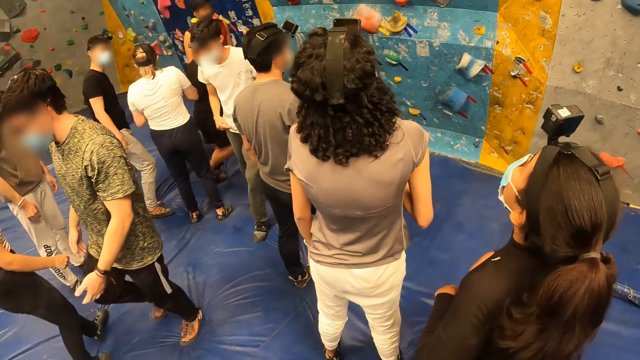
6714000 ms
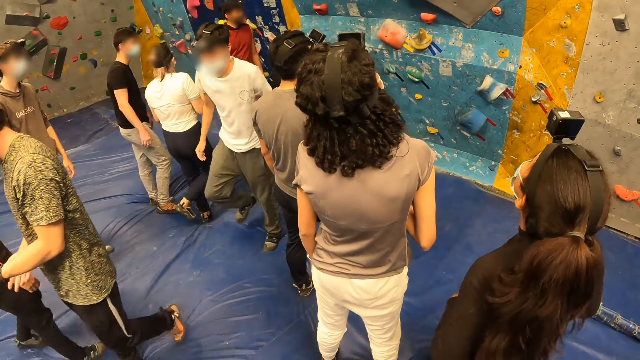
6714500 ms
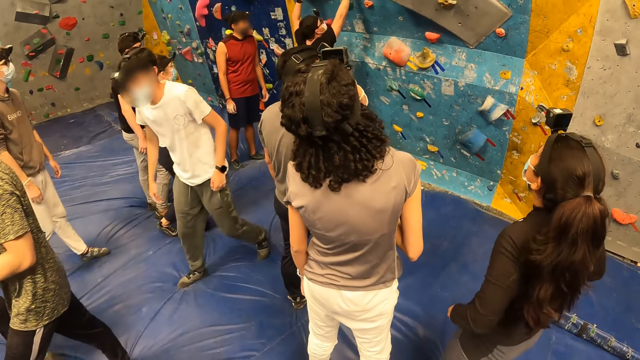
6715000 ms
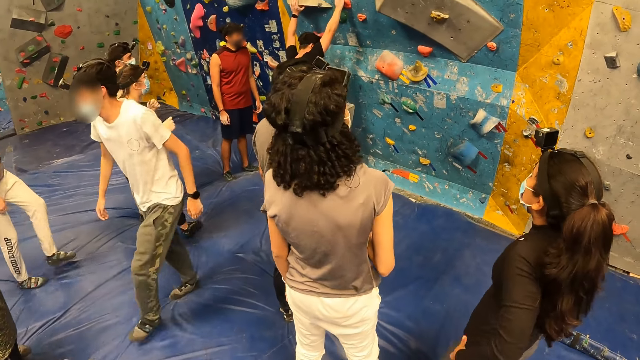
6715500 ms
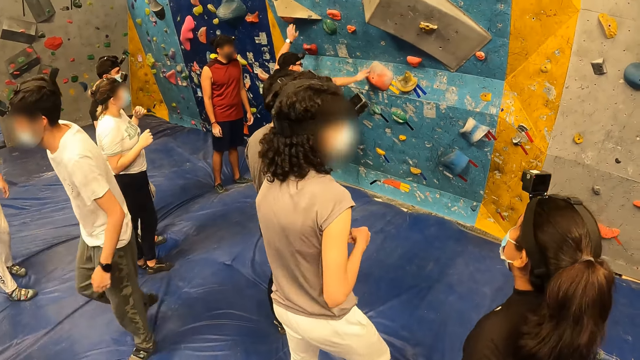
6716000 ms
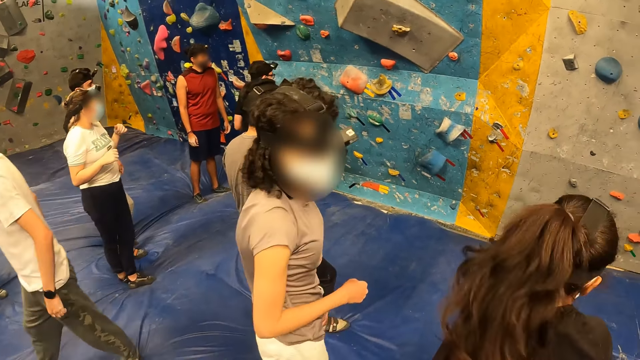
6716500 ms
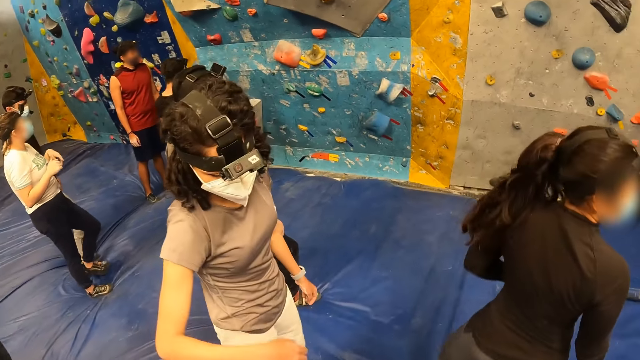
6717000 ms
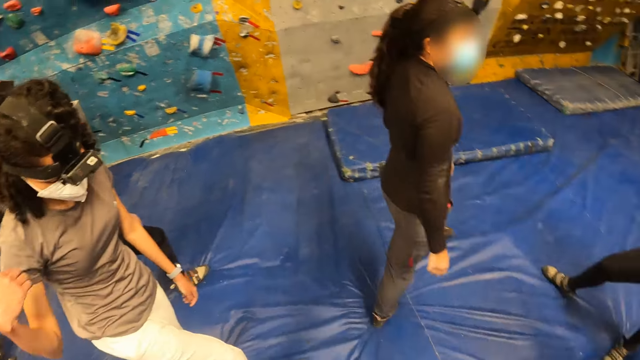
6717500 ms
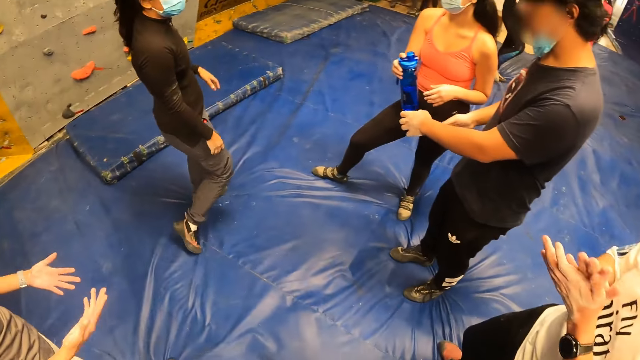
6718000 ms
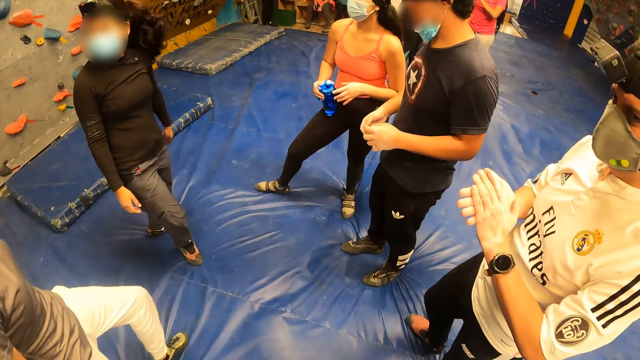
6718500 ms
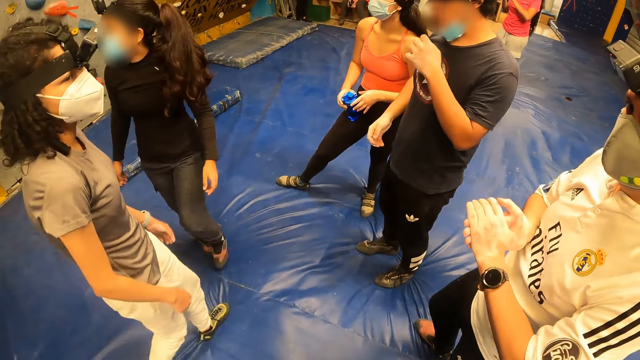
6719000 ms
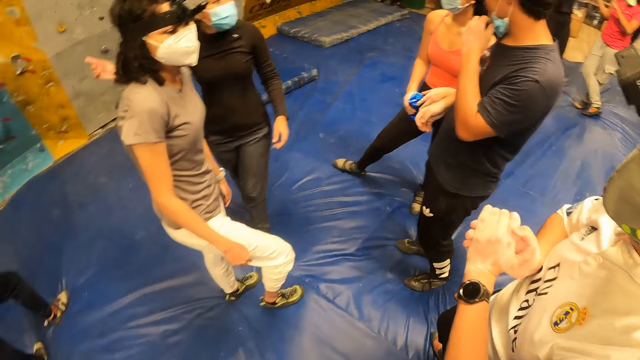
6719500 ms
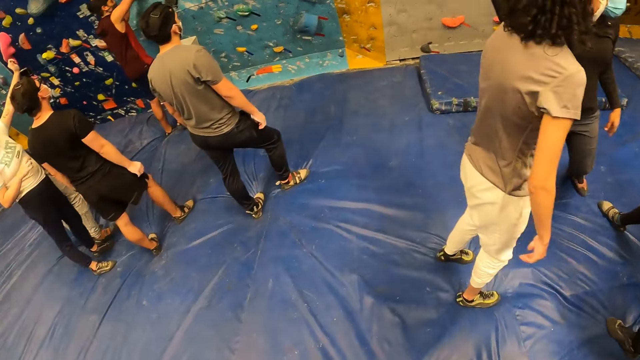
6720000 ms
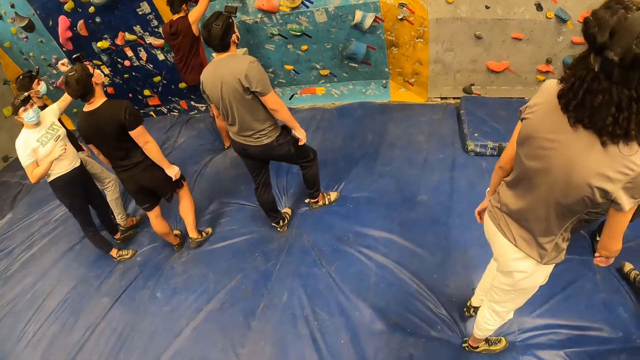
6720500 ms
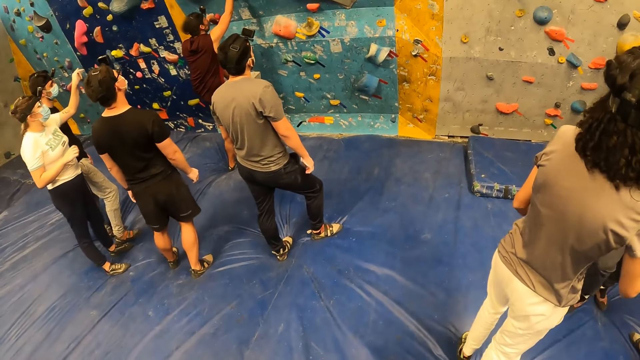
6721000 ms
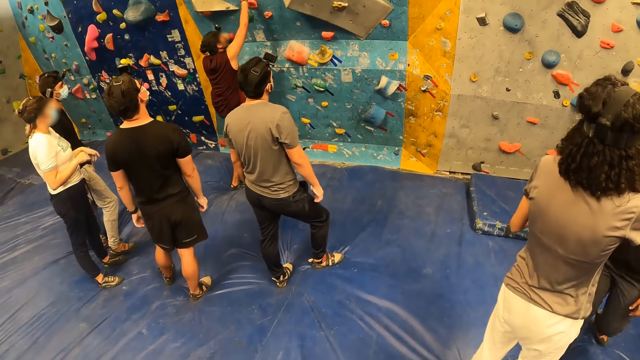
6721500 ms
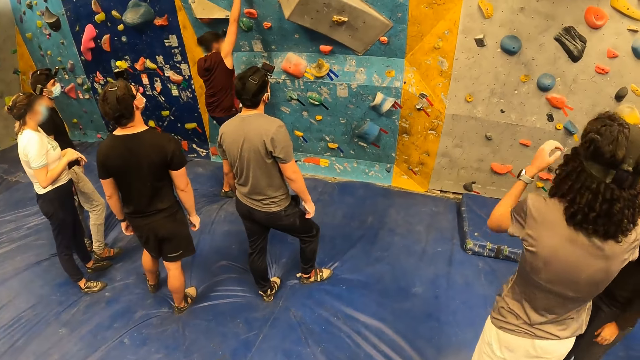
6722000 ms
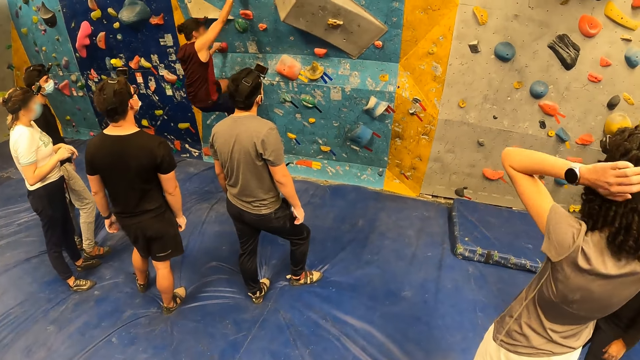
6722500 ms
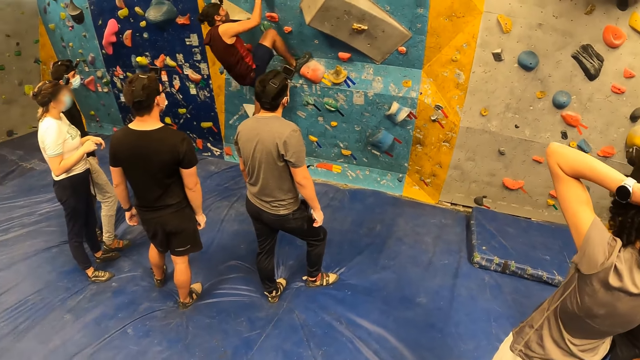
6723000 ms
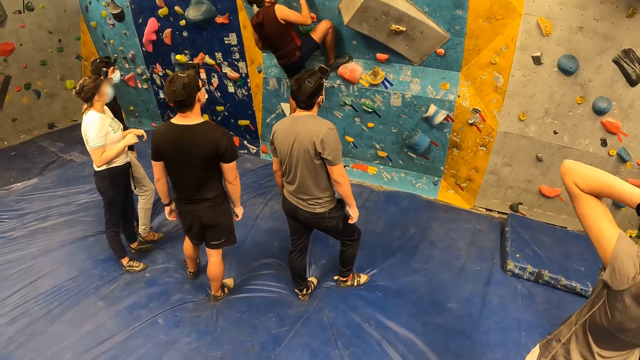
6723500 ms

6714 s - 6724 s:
The woman walks away from the bouldering wall. The camera wearer turns around. The woman adjusts her camera with both hands.

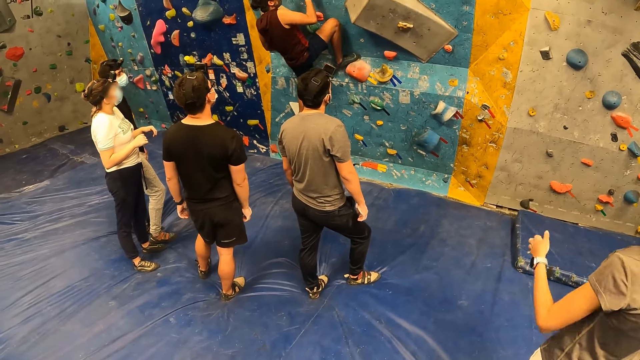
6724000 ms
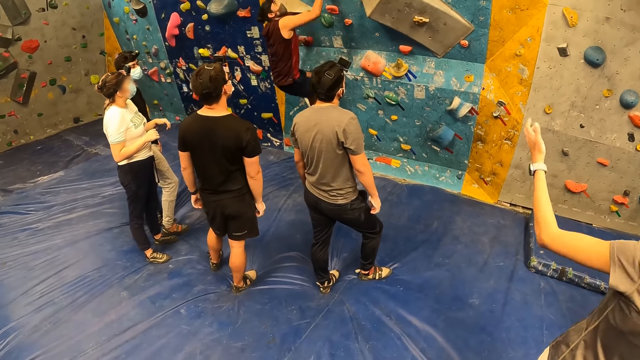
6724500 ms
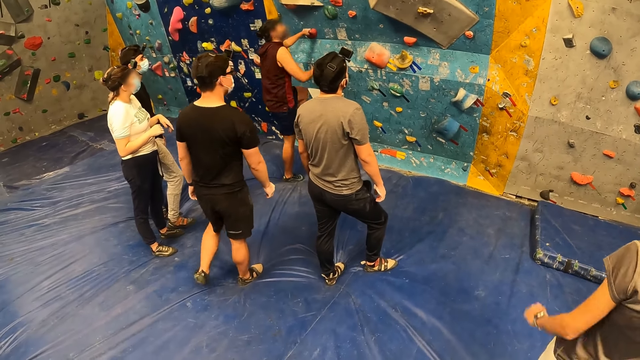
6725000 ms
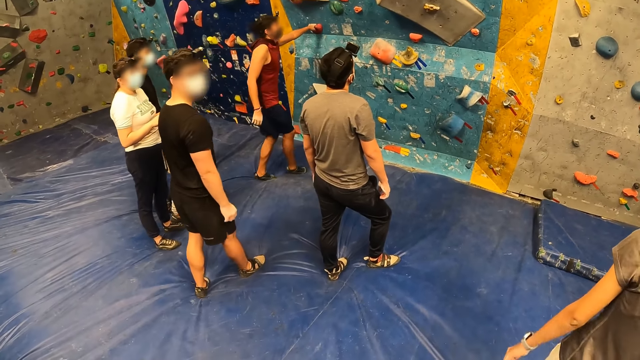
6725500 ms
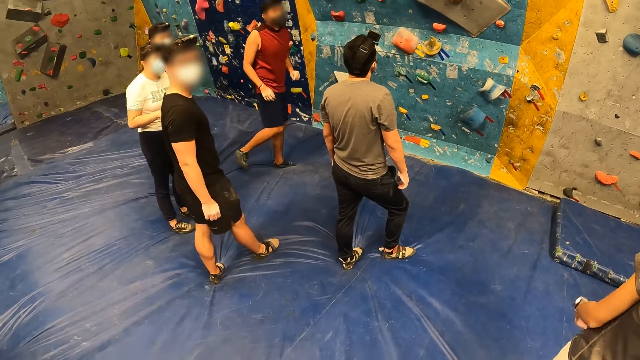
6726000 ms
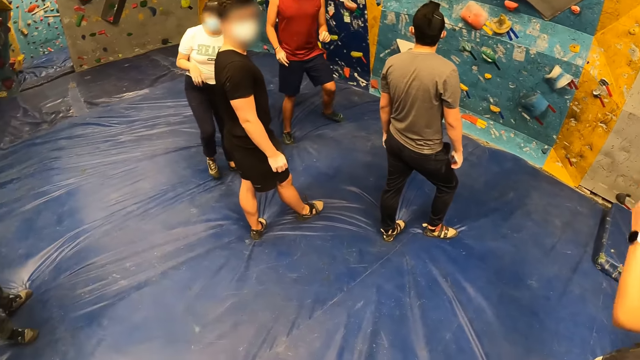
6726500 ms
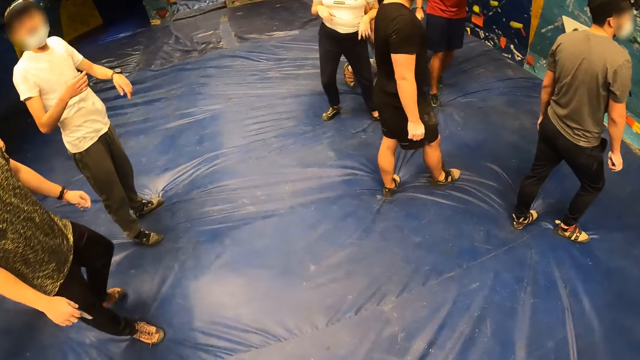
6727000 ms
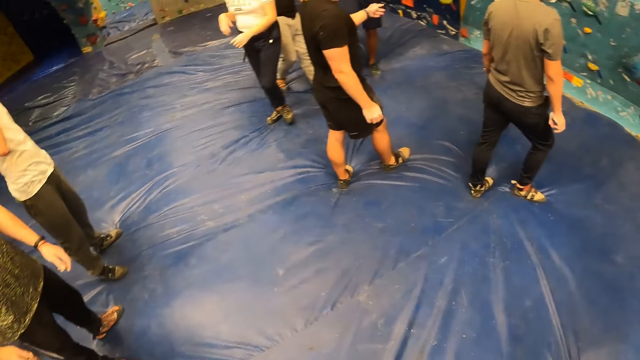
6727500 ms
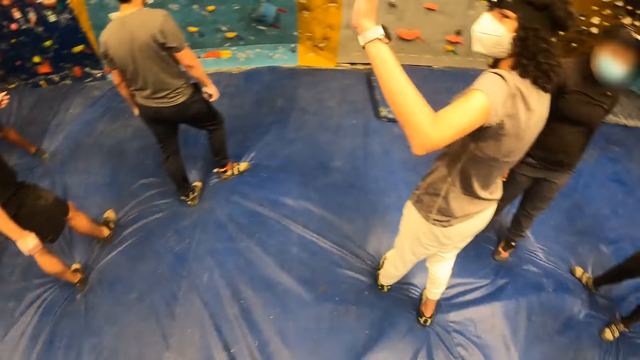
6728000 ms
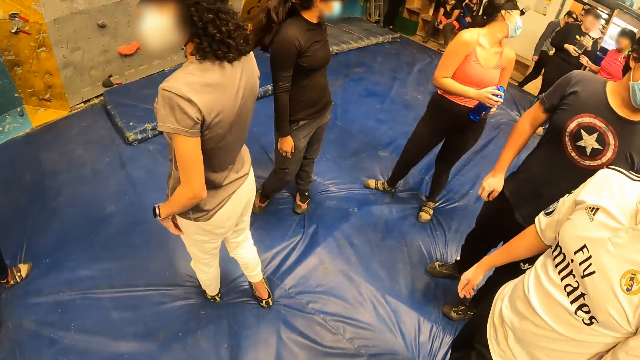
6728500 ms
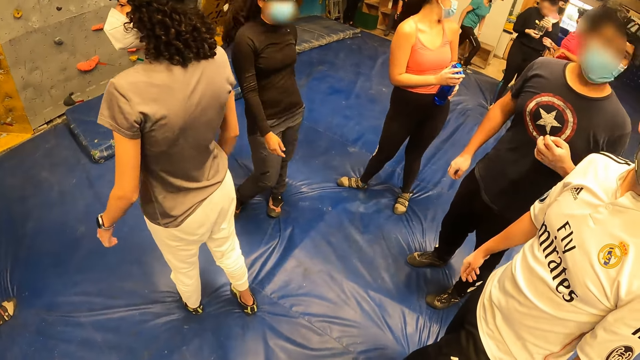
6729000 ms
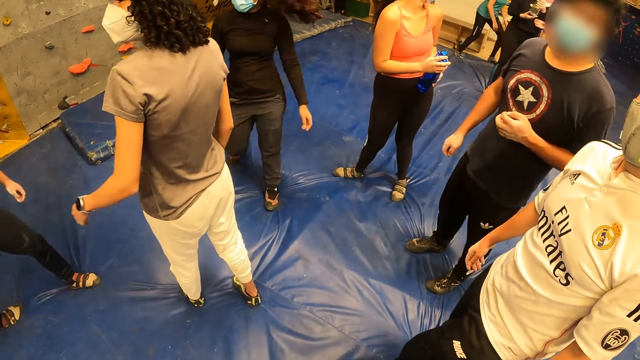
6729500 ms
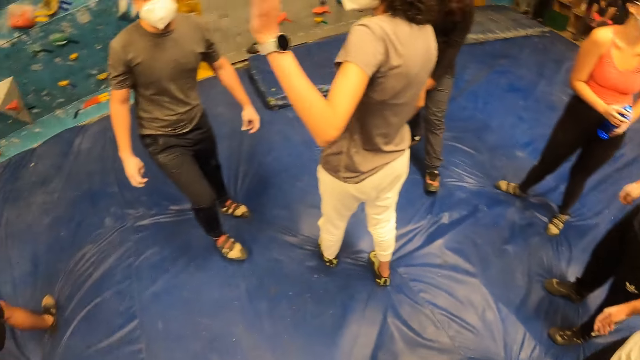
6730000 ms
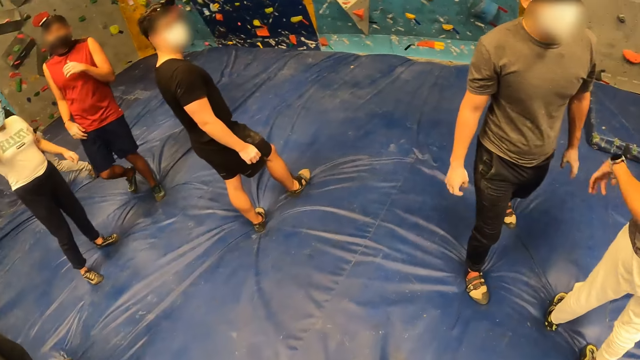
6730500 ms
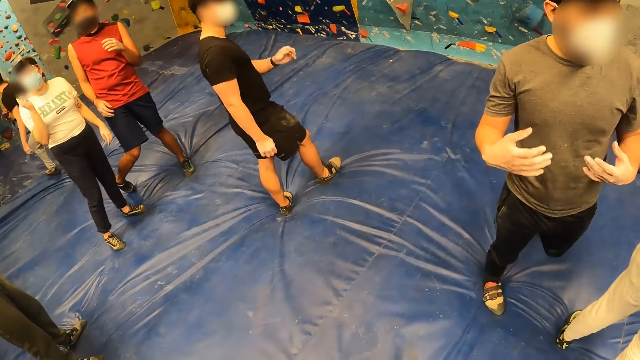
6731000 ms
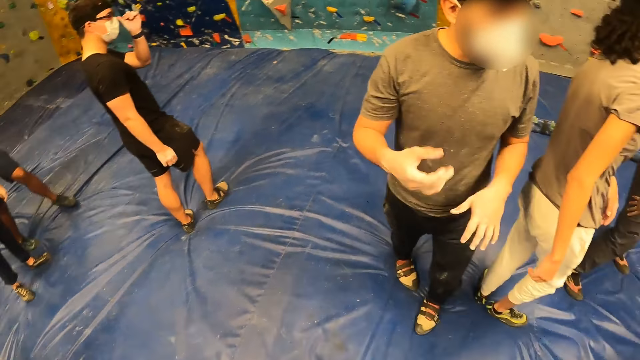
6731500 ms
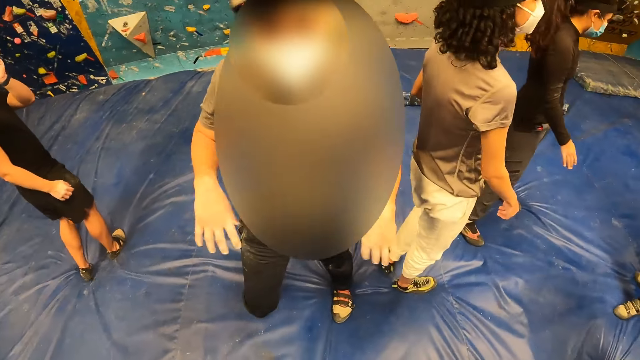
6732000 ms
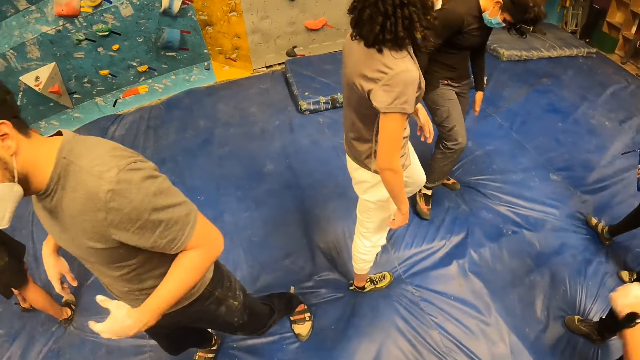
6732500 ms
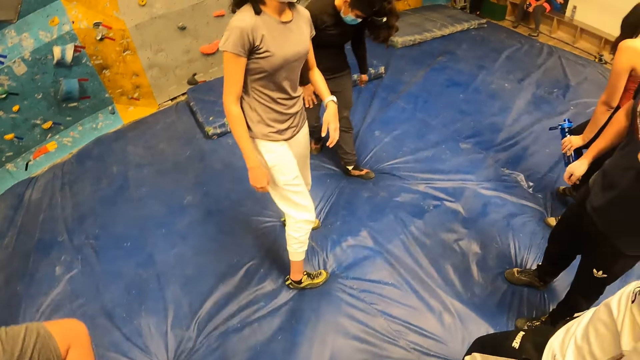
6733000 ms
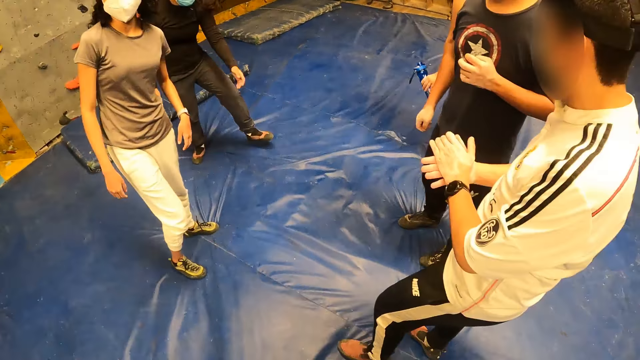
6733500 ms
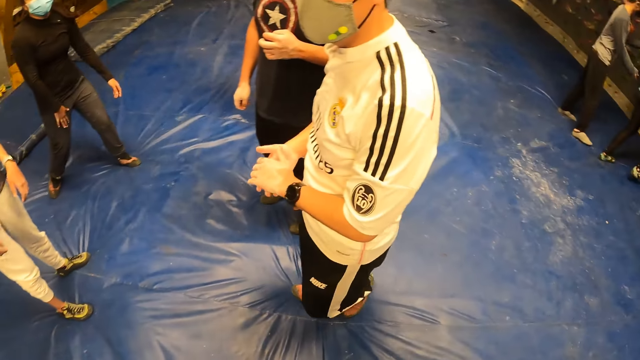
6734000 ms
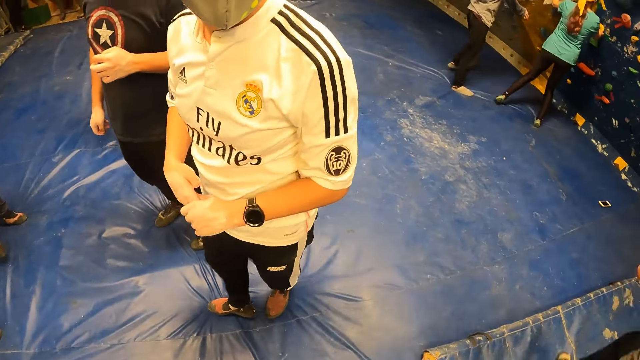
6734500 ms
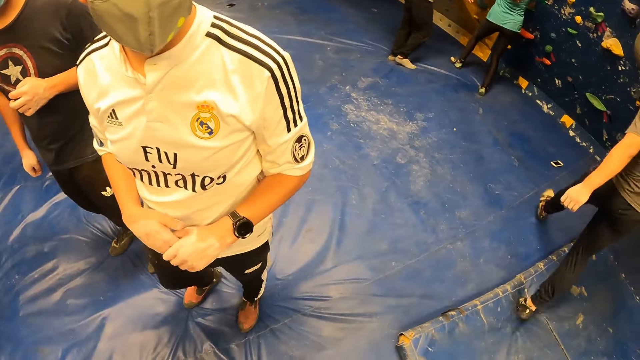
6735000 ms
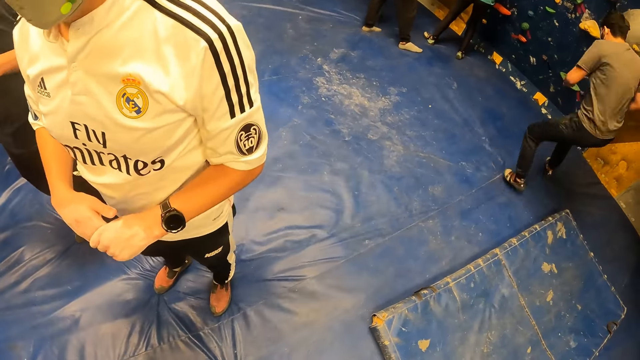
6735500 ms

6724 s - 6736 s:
The woman gestures at the bouldering wall with her left hand. The woman lowers her left hand. The woman gestures at the bouldering wall with her left hand. The woman lowers her left hand. The camera wearer looks around. The woman gestures at several people with her left hand. The woman lowers her left hand. The woman gestures at several people with her left hand. The woman lowers her left hand.
